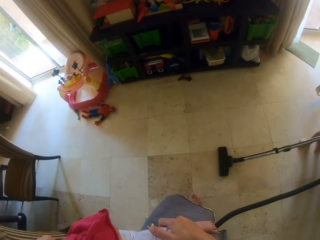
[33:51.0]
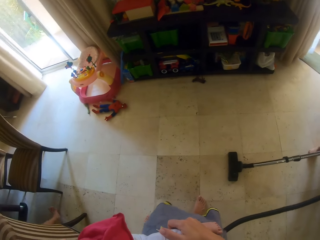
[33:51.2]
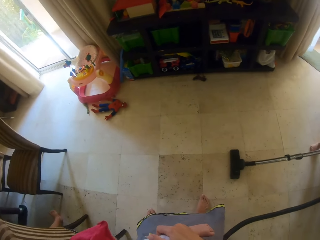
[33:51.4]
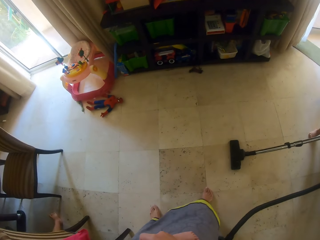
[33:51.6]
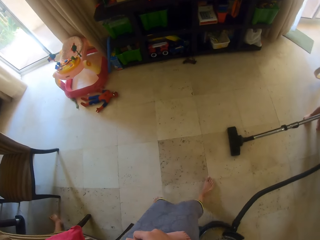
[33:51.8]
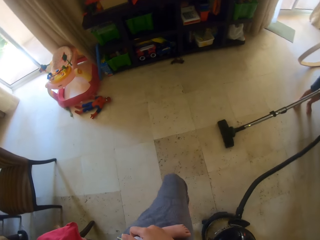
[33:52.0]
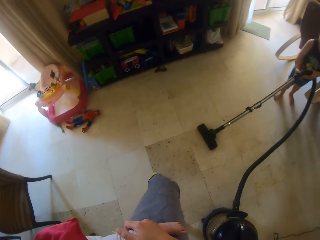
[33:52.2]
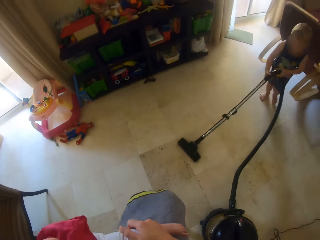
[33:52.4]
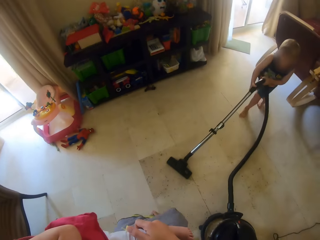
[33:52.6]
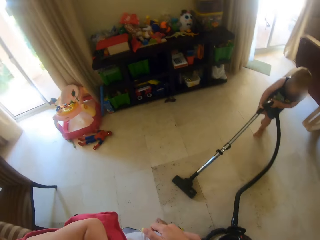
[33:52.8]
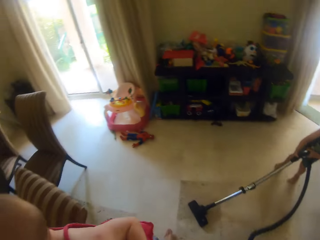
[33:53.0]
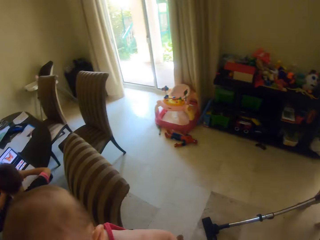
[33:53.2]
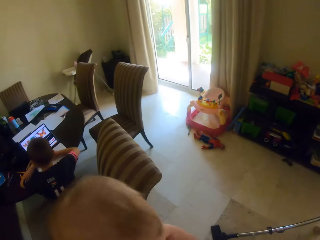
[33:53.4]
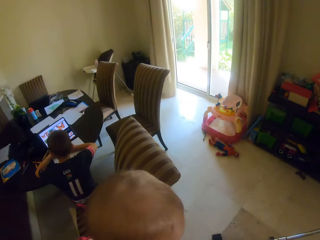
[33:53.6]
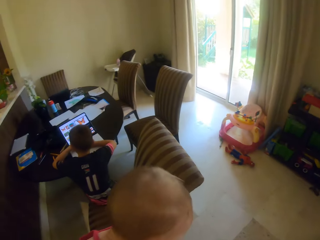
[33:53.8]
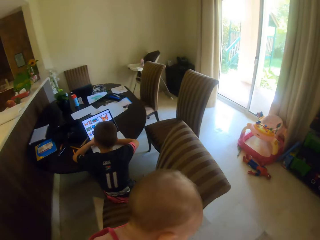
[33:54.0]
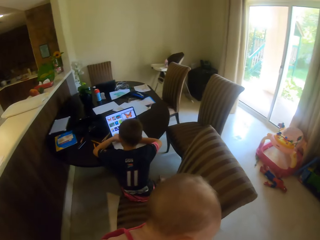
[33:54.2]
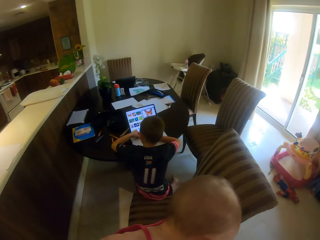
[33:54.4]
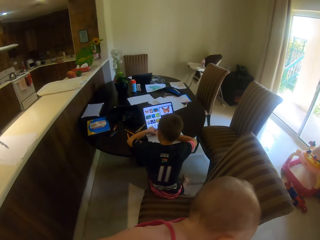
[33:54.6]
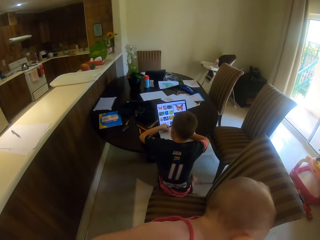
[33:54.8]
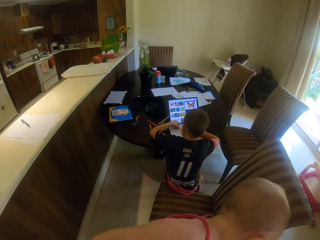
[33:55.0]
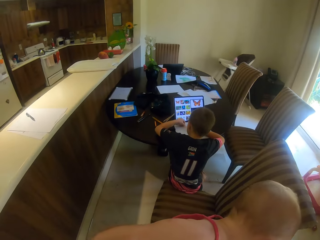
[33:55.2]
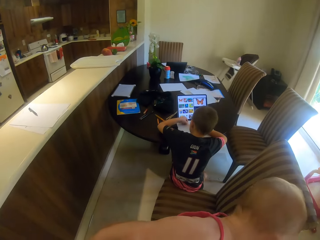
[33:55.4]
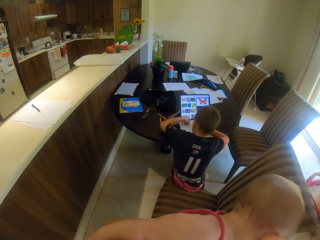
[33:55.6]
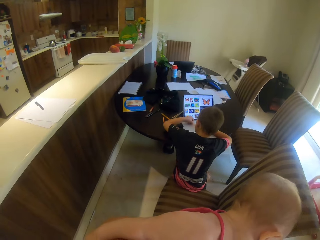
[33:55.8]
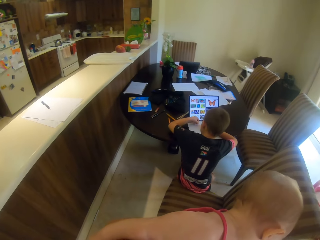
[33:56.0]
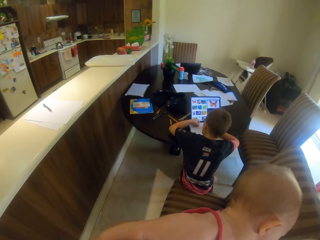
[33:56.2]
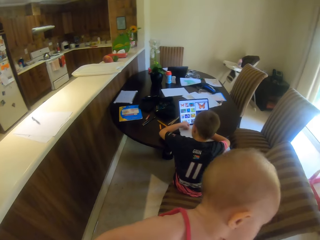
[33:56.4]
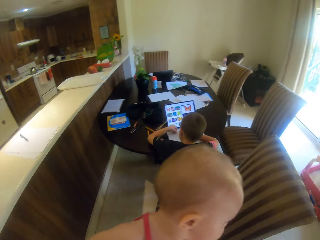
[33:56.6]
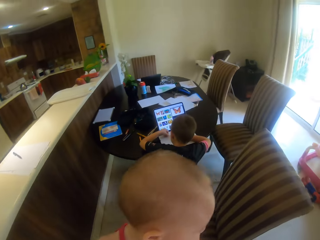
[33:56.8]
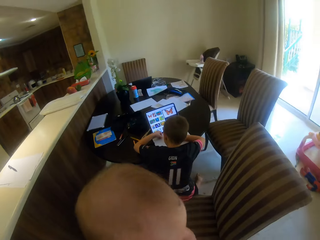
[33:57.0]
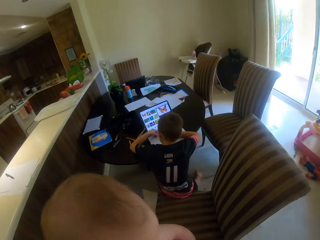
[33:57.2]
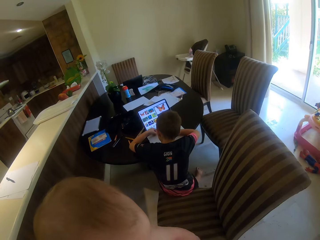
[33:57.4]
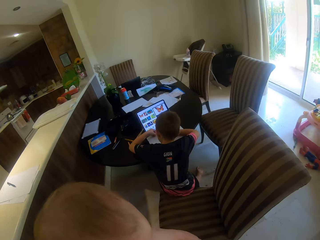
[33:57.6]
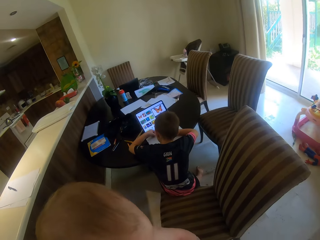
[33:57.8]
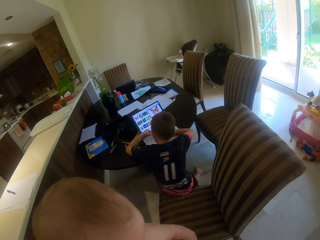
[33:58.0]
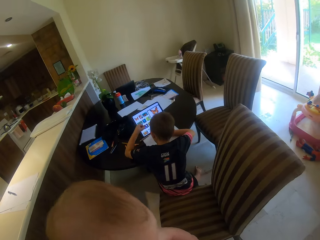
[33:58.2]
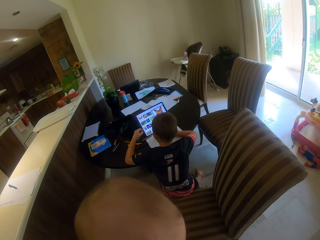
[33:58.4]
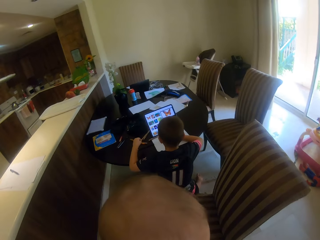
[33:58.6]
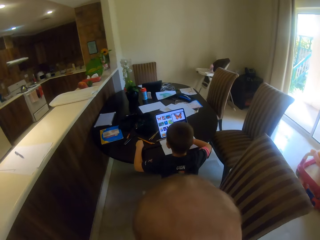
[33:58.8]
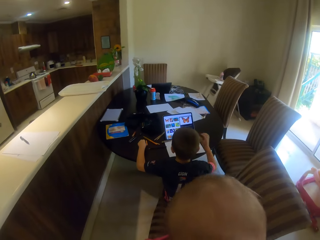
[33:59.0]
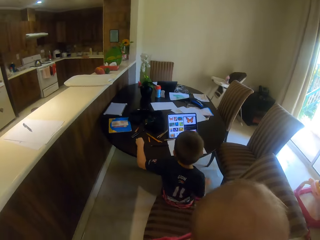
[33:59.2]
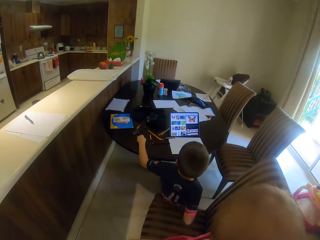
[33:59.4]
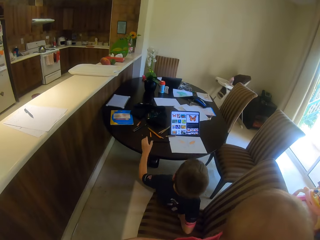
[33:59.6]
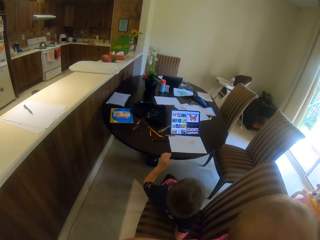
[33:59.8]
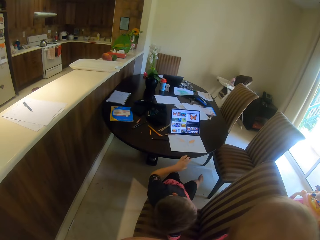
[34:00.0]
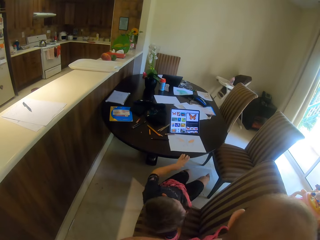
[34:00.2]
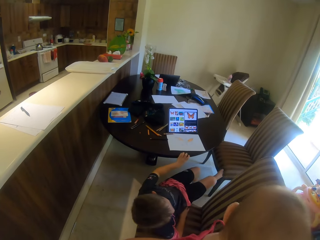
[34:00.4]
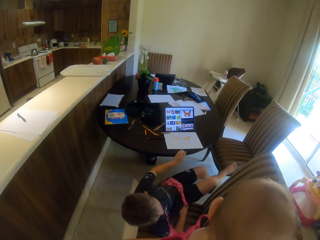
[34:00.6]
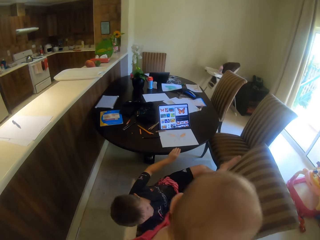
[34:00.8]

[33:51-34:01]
The camera wearer moves around the room. The boy colors on the paper on the table with the crayon in his left hand. The boy drops the crayon on the table with his left hand.

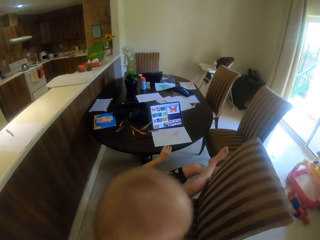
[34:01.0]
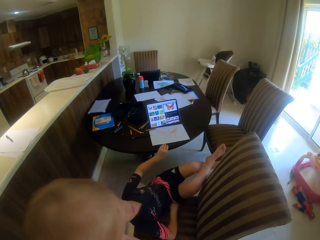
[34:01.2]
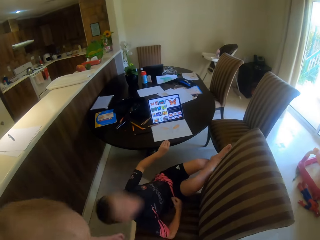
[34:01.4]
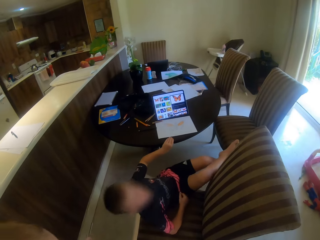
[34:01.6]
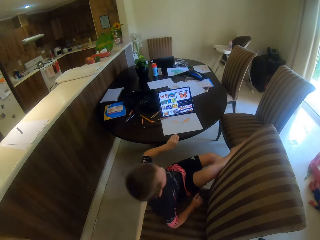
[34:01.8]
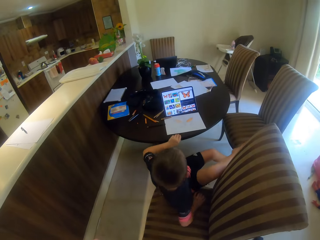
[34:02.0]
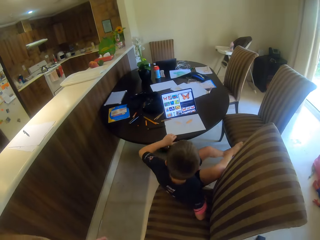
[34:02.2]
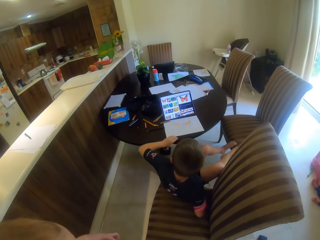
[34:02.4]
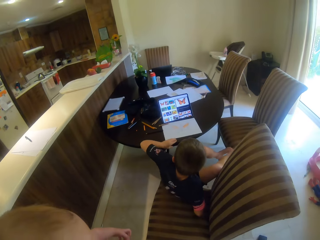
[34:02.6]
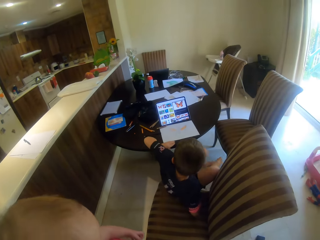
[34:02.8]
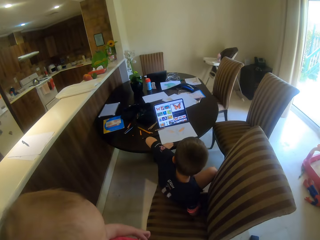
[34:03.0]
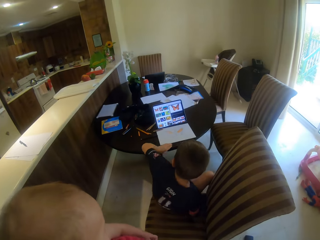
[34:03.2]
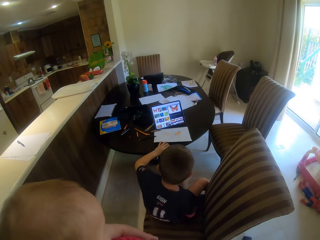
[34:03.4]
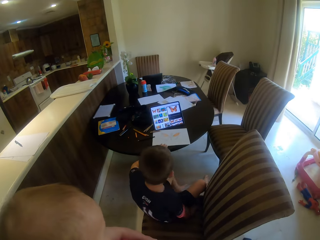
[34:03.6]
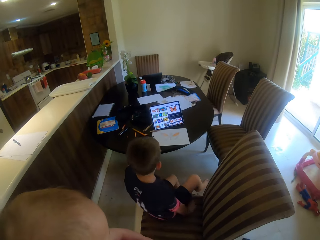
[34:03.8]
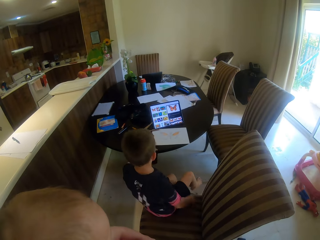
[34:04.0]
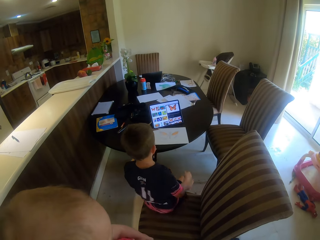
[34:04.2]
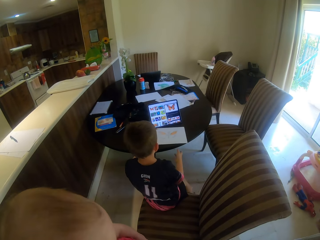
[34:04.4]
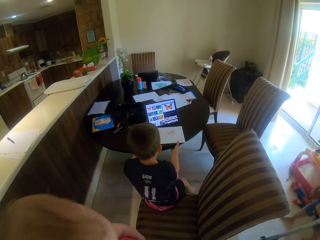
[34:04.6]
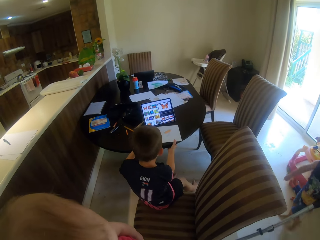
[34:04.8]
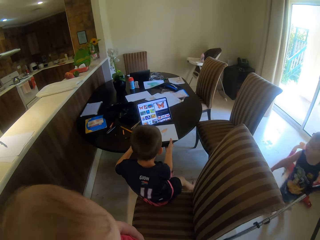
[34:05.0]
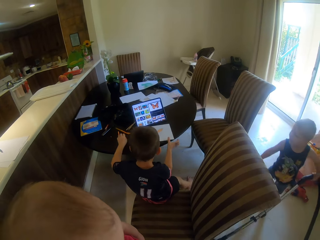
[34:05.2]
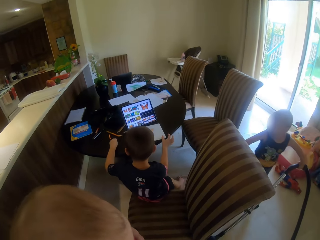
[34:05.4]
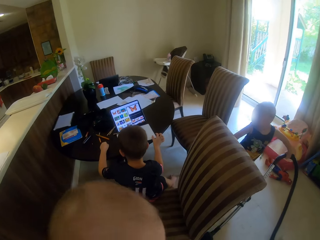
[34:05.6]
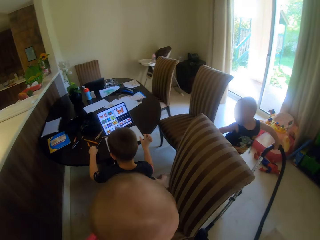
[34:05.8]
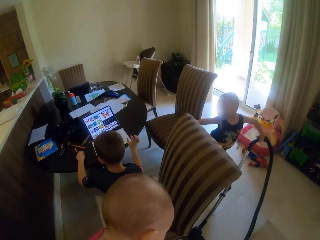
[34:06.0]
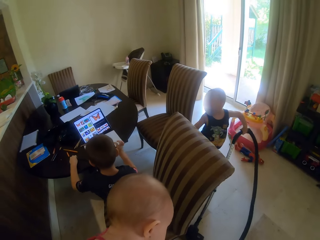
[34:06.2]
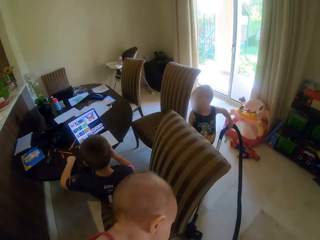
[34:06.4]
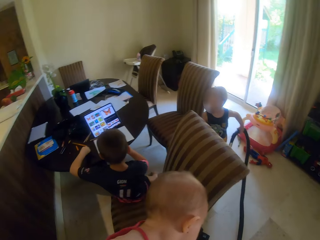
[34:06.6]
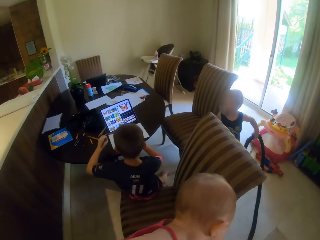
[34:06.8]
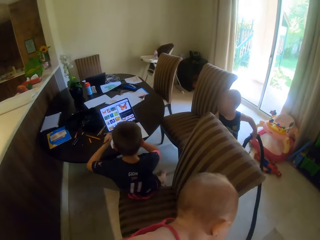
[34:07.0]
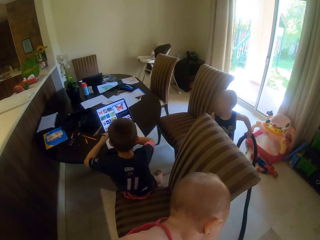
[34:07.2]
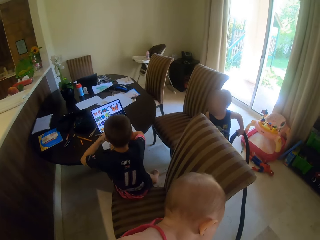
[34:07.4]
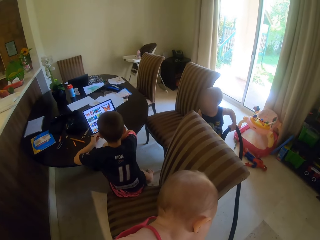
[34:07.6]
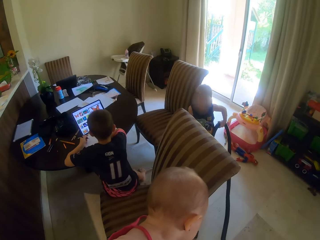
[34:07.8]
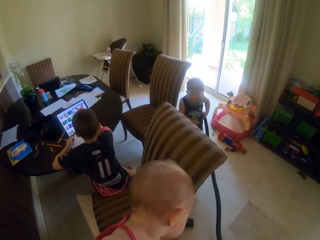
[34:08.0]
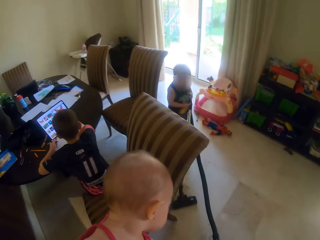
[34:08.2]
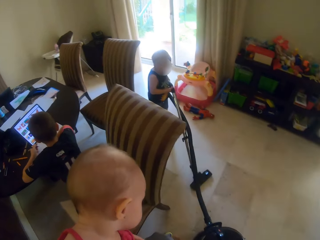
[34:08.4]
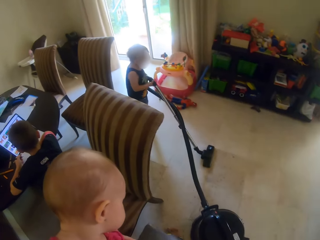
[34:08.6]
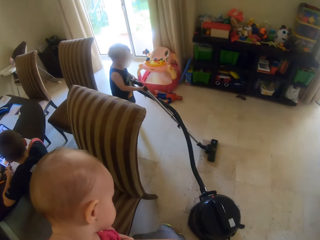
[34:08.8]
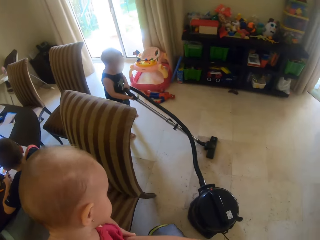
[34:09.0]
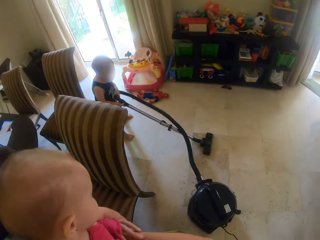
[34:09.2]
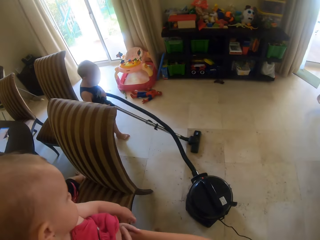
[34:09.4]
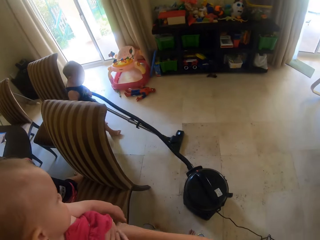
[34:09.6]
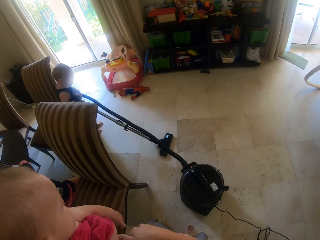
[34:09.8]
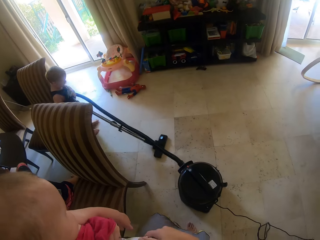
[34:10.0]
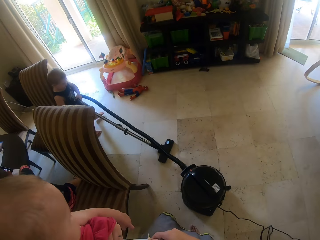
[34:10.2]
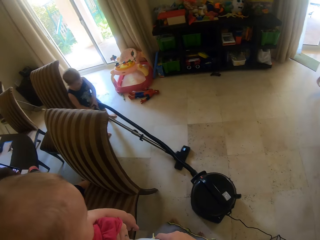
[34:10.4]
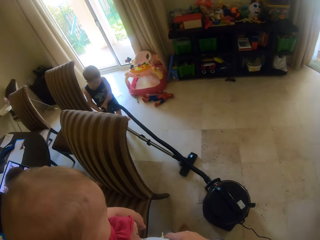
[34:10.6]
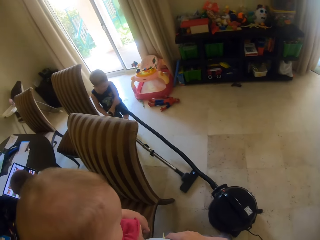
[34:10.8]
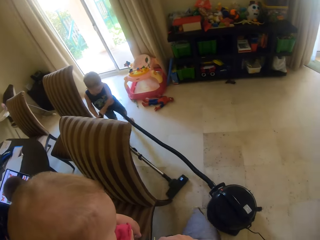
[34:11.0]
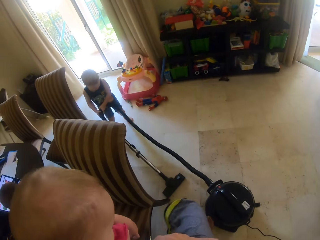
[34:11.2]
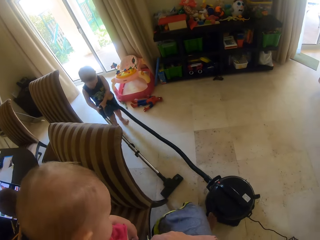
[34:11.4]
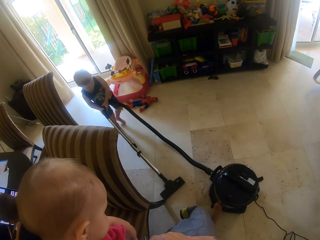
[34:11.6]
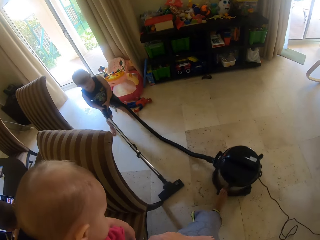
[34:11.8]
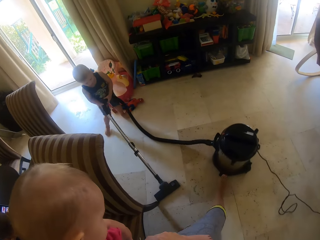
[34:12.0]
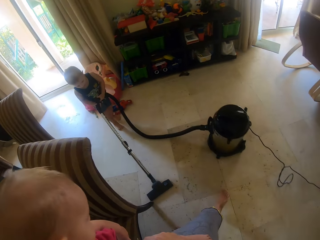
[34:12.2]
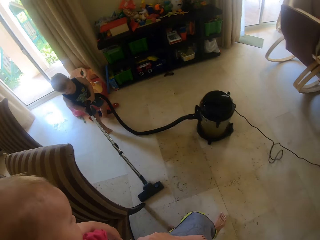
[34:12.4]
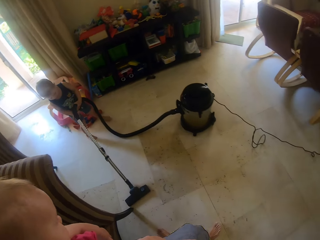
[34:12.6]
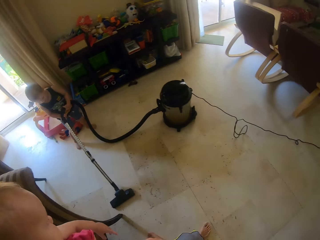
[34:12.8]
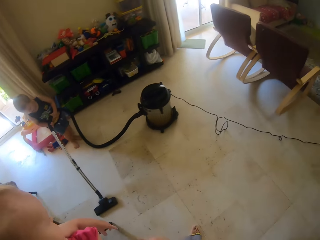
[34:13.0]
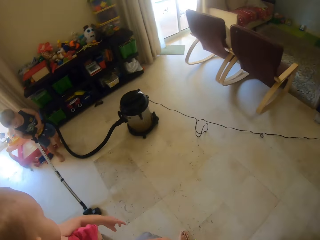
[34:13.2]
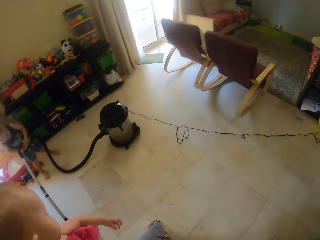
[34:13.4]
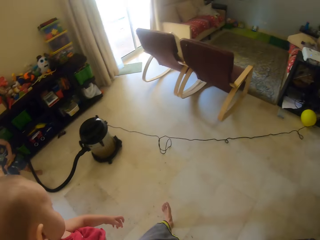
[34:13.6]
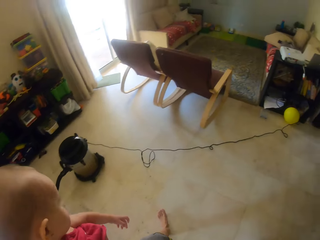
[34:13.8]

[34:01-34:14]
The camera wearer talks to a baby. The boy walks towards a chair. Another boy picks up a crayon on the table with his left hand. The first boy vacuums the floor with the vacuum cleaner in both hands. The camera wearer pushes the vacuum canister with her right hand.
